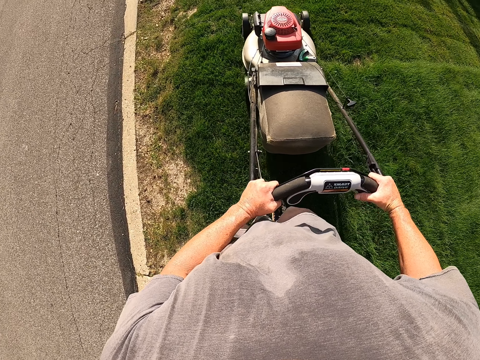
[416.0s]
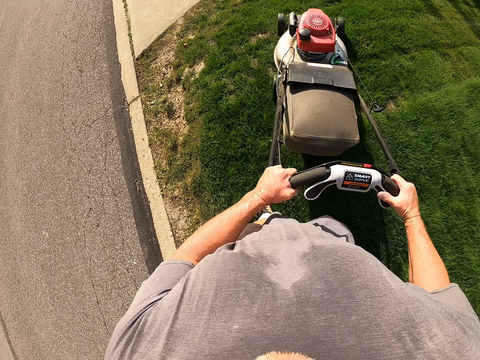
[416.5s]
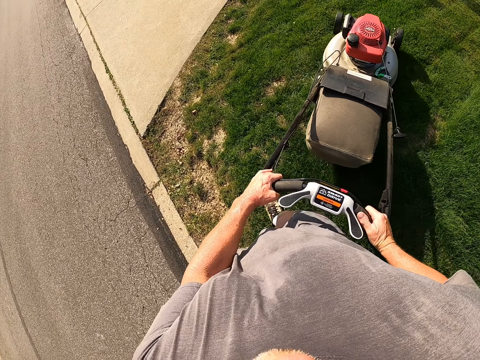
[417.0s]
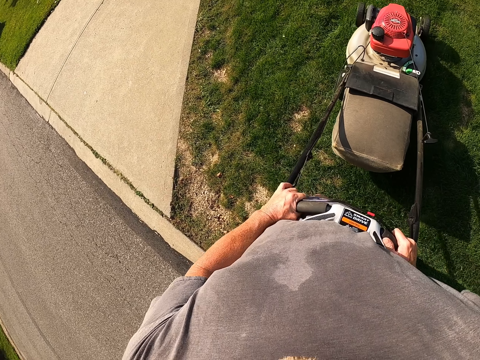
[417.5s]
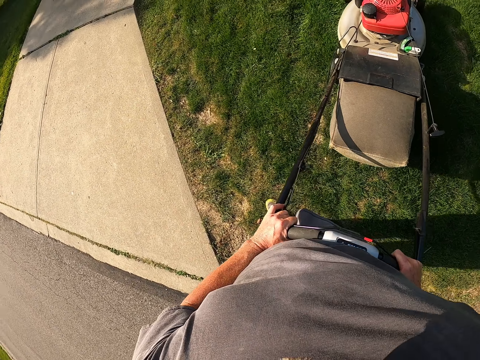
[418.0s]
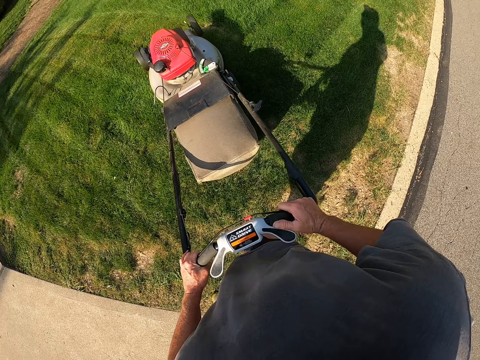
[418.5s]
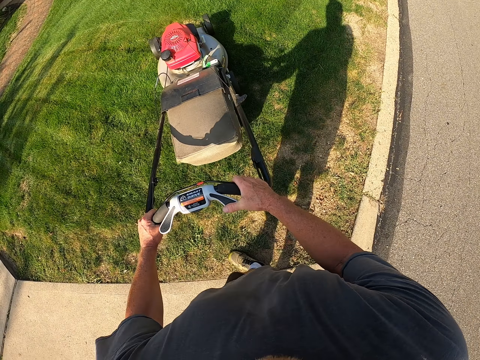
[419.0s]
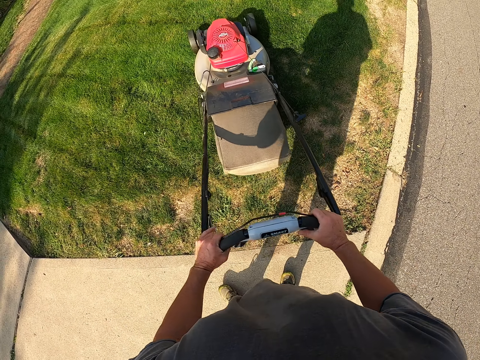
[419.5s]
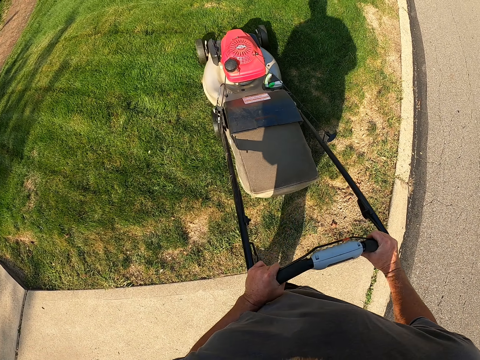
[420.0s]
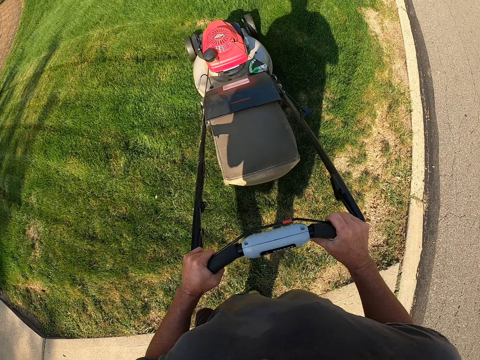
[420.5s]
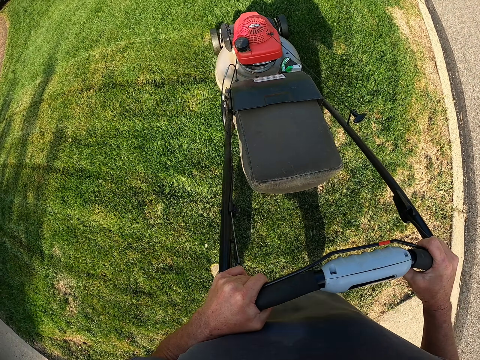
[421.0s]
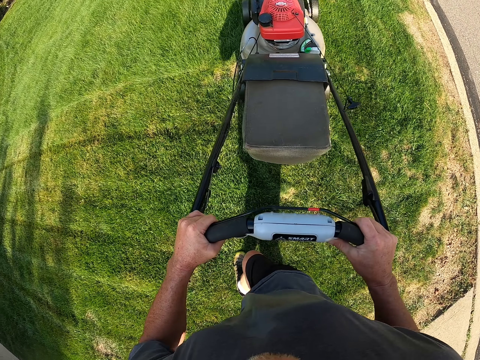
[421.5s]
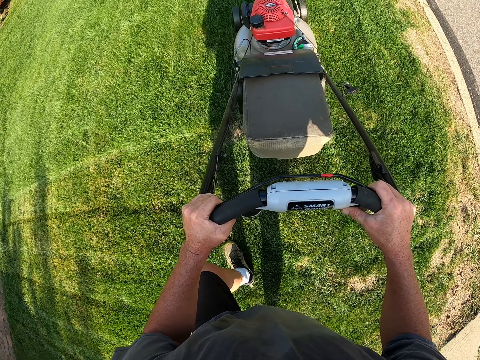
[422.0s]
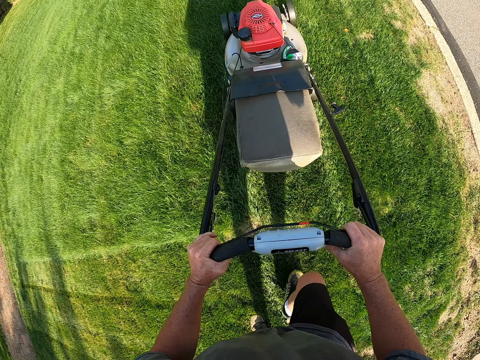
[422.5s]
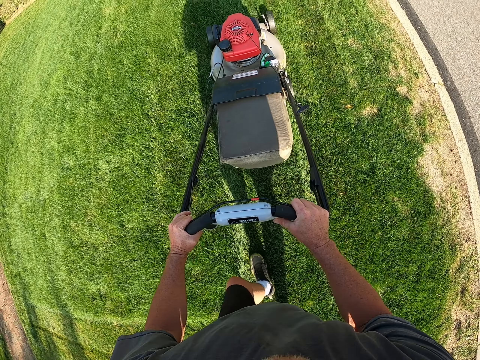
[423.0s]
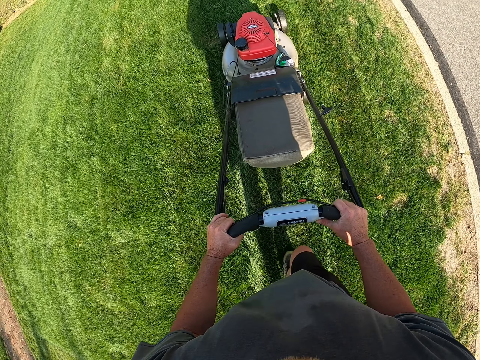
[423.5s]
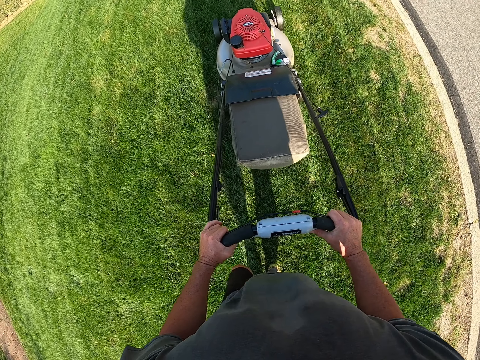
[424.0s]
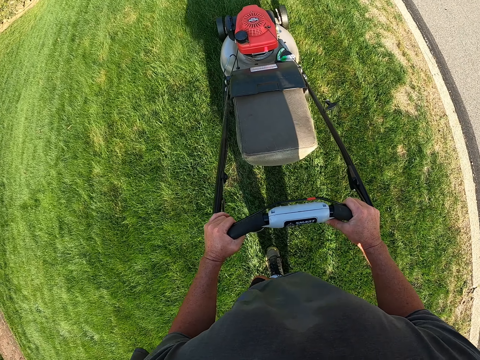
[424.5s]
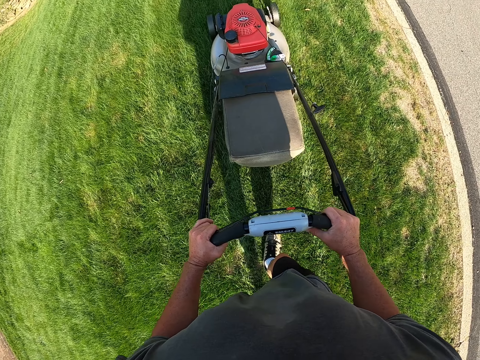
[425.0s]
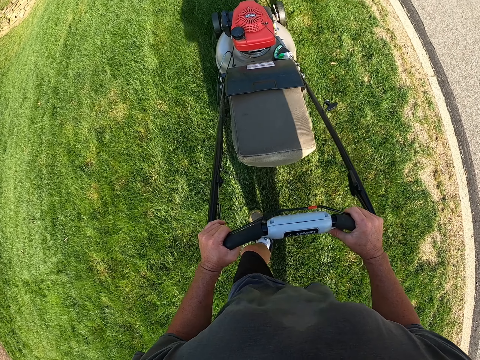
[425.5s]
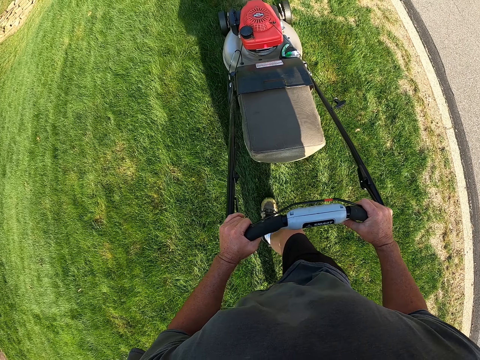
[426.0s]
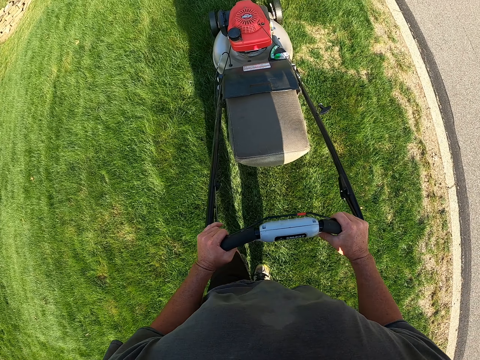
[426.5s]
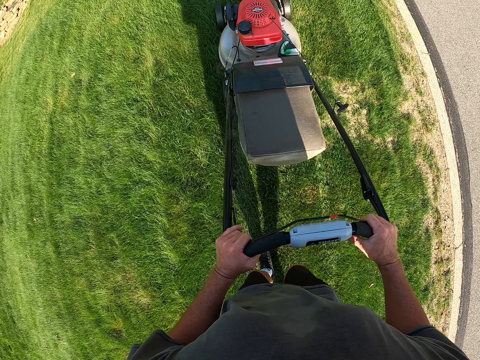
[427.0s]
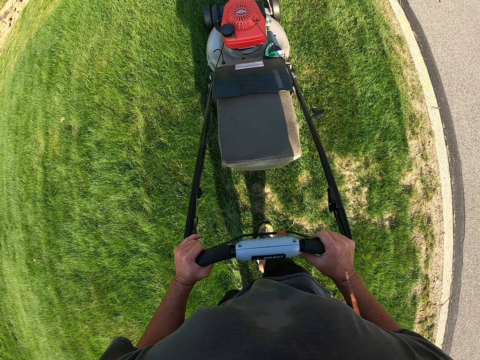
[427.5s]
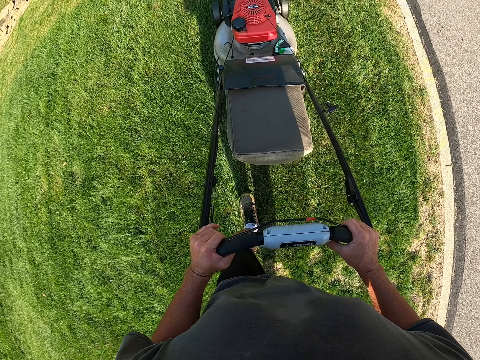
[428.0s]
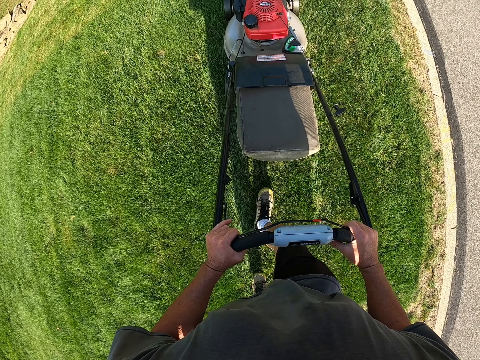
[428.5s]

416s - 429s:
The camera wearer turns the lawnmower. They cut the grass with the lawnmower.

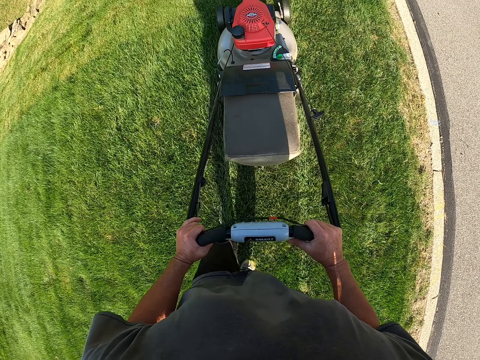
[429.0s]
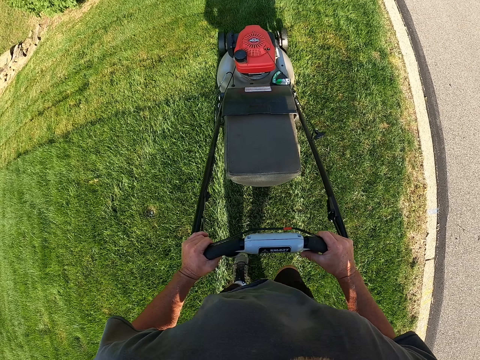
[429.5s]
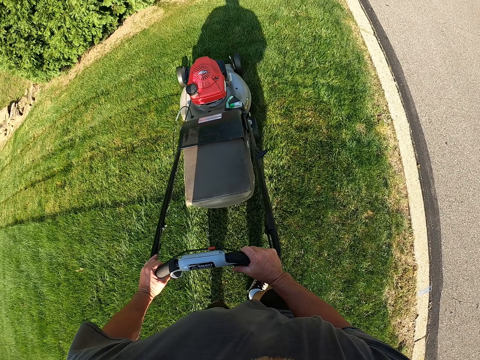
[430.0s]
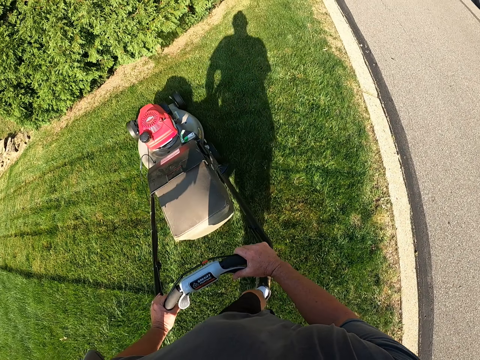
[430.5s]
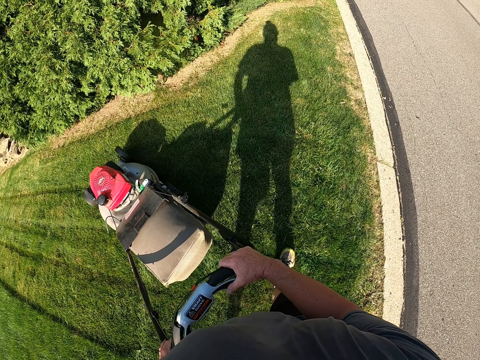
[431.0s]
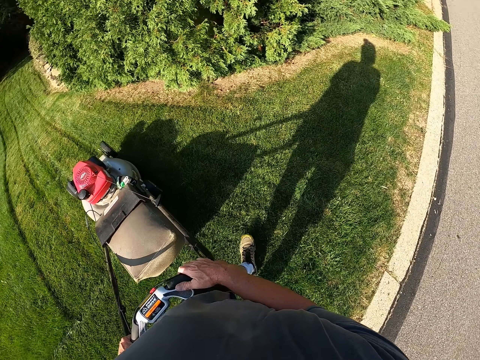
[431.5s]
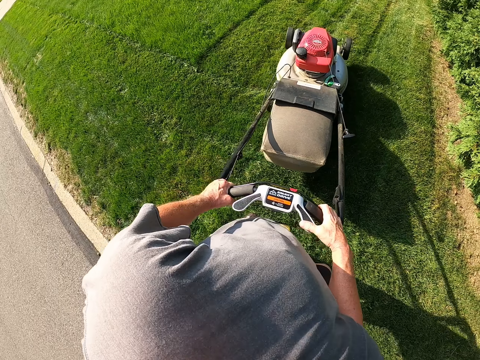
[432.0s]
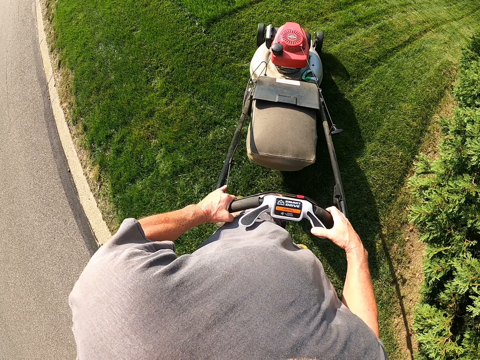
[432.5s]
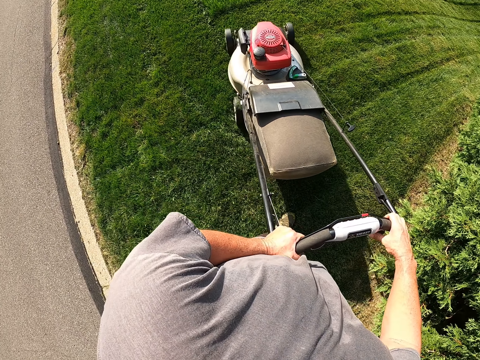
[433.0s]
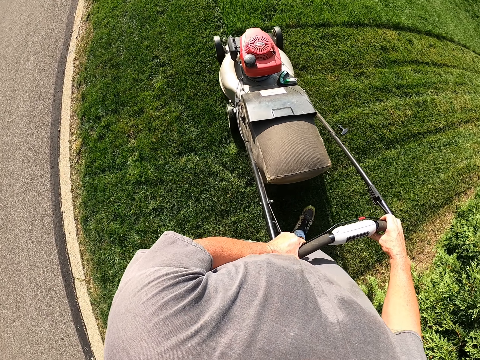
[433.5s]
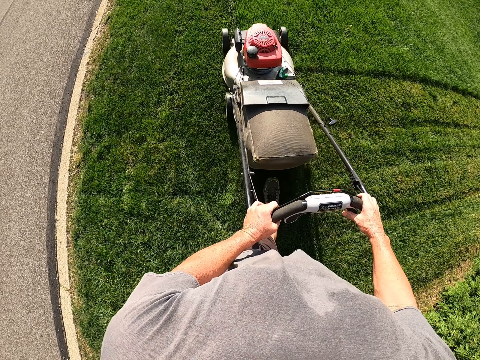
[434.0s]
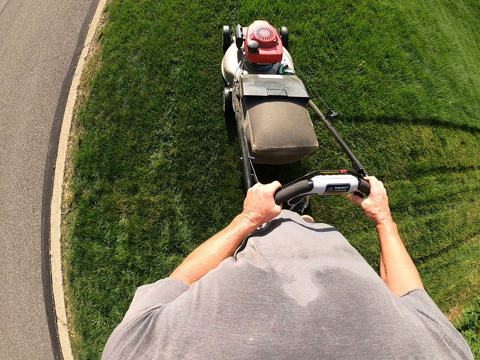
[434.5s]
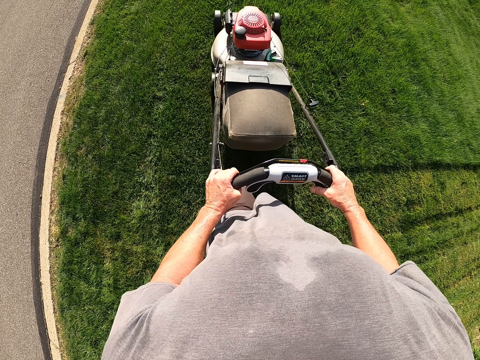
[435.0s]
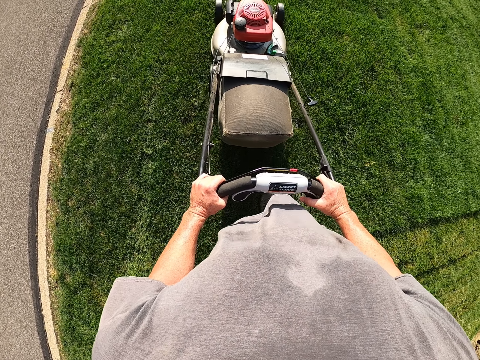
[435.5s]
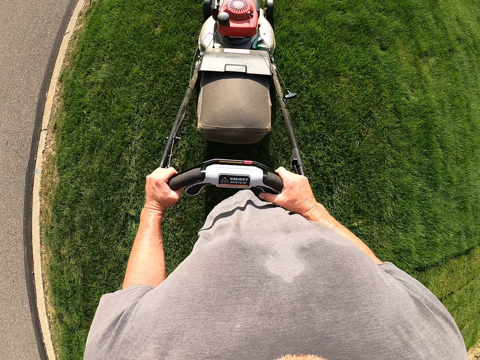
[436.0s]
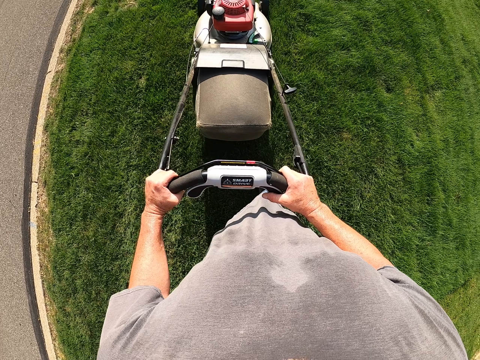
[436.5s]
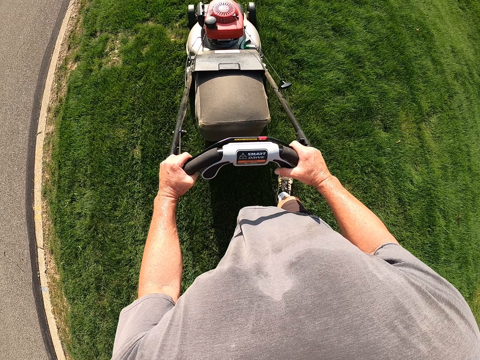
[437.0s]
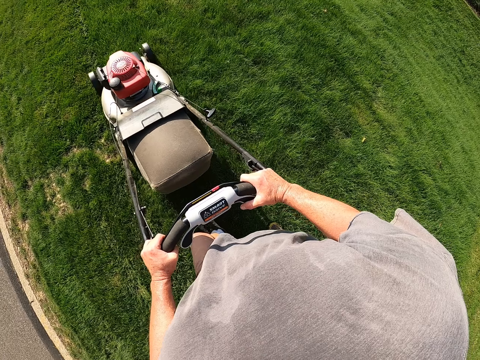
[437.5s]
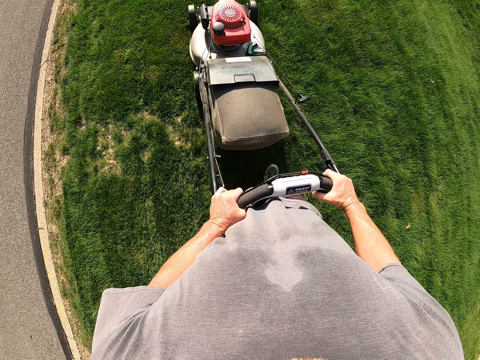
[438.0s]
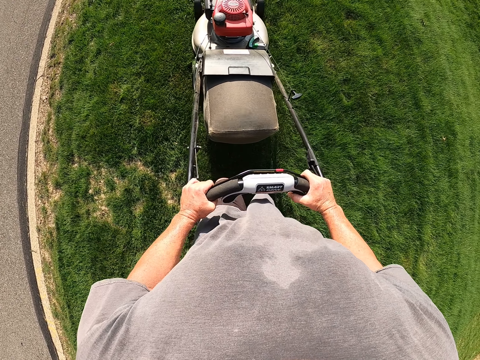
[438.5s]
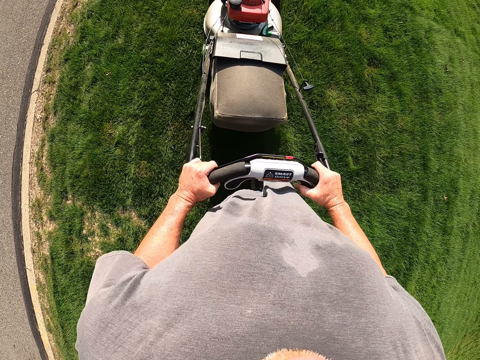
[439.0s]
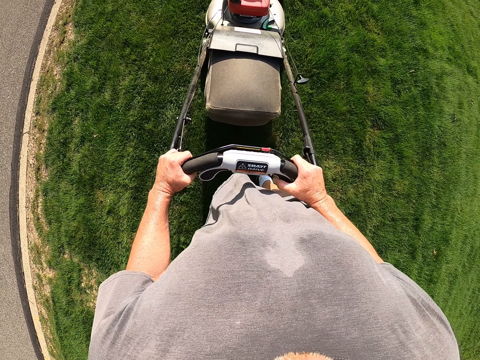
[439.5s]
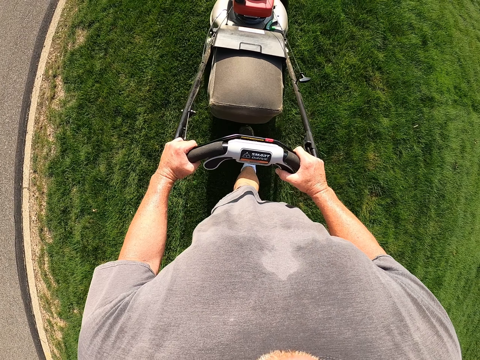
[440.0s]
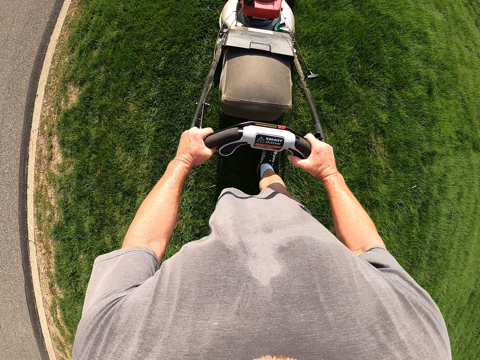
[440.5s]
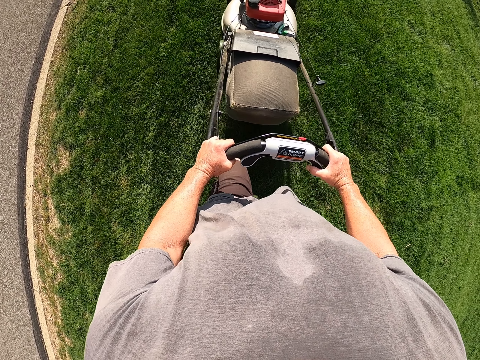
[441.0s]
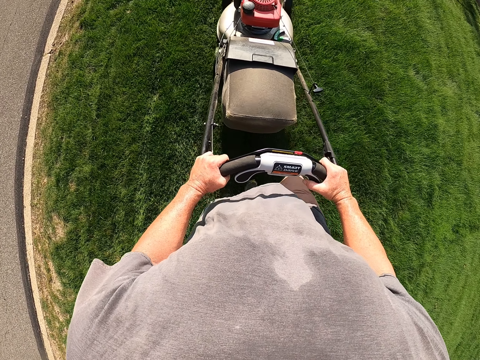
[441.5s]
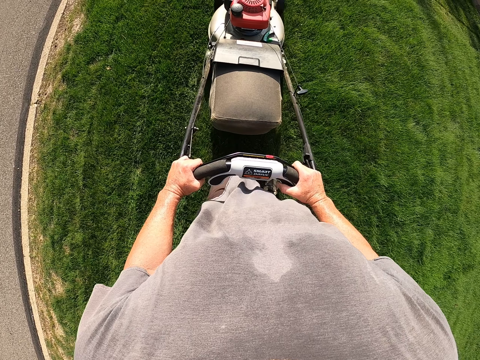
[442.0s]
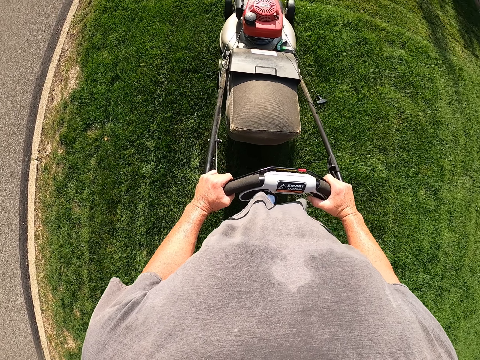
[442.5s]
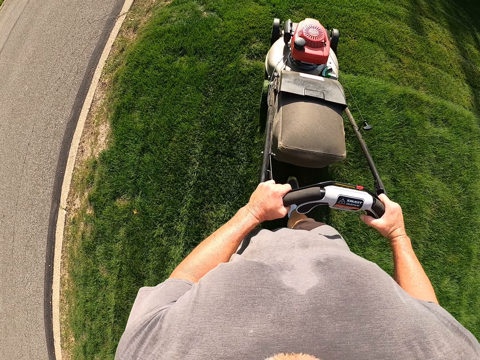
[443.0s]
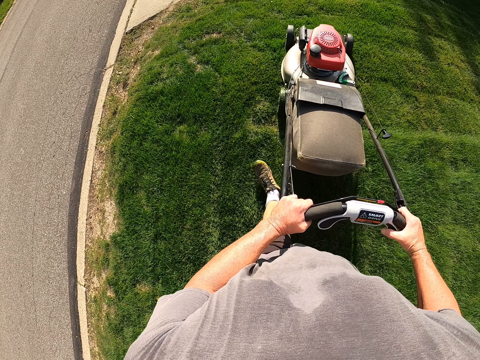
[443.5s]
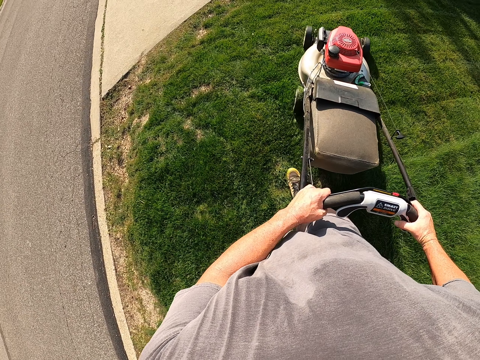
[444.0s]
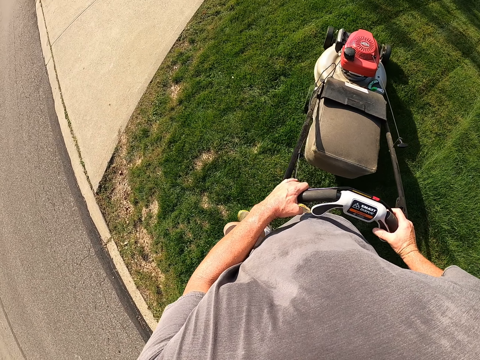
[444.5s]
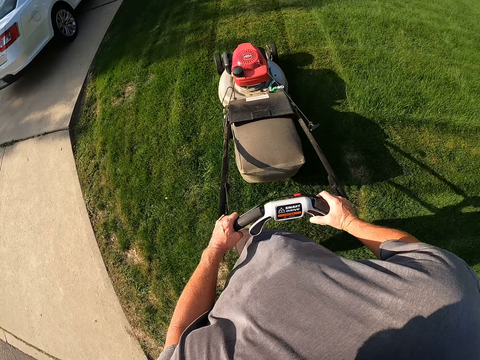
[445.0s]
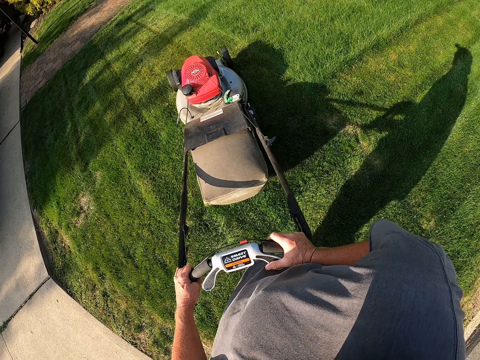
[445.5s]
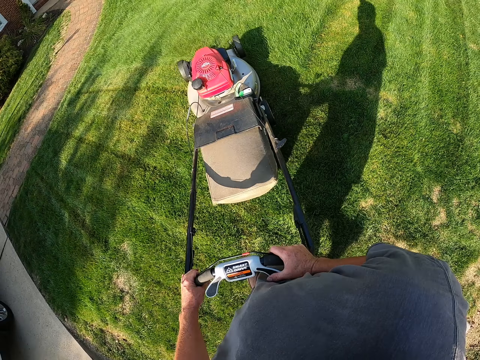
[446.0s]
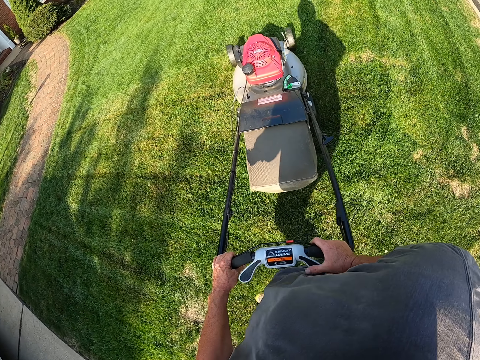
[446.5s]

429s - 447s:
The camera wearer turns the lawnmower. They cut the grass with the lawnmower. They turn the lawnmower.
